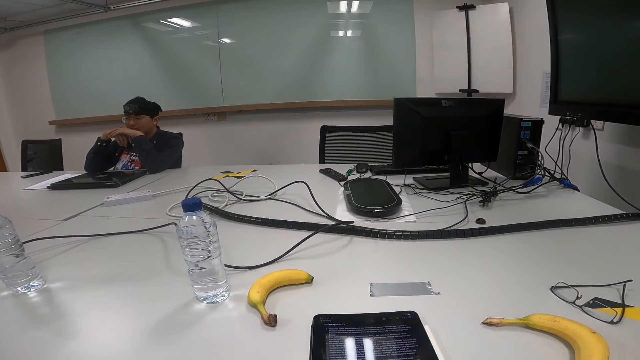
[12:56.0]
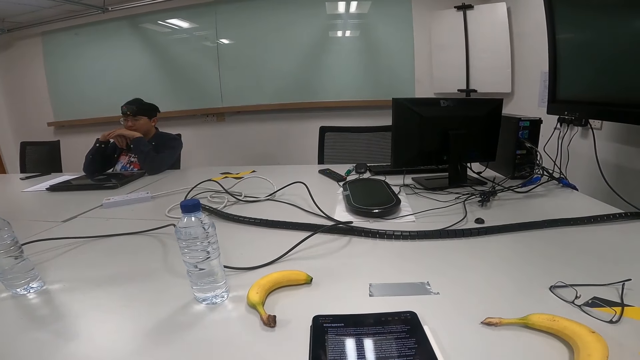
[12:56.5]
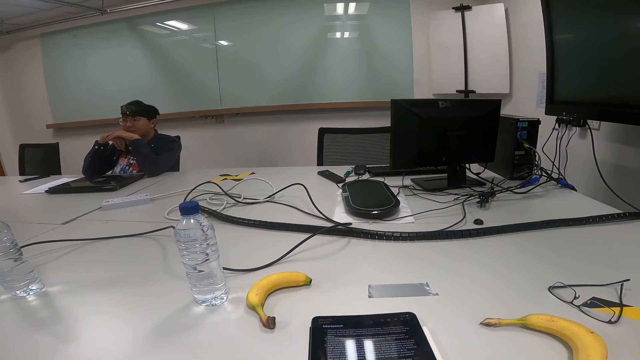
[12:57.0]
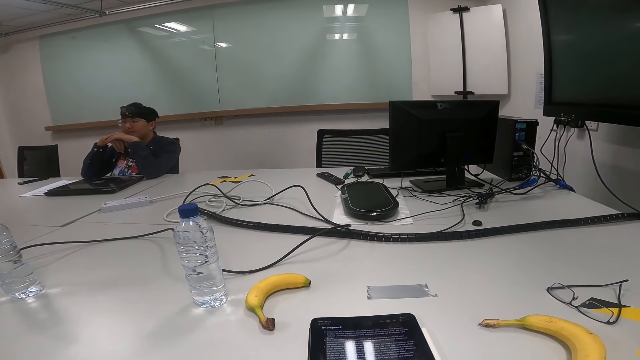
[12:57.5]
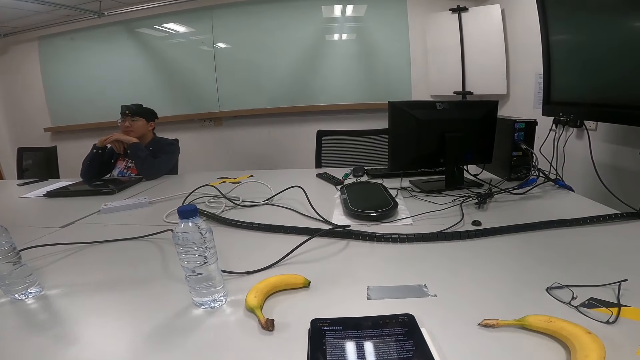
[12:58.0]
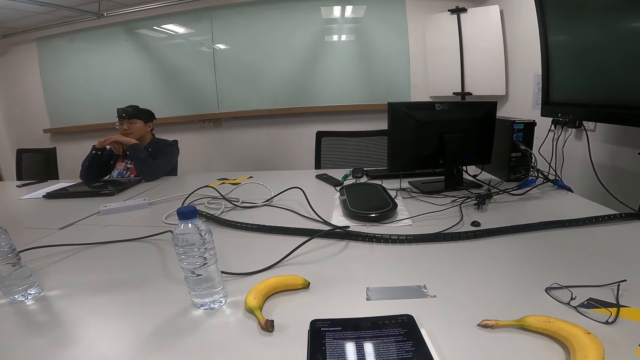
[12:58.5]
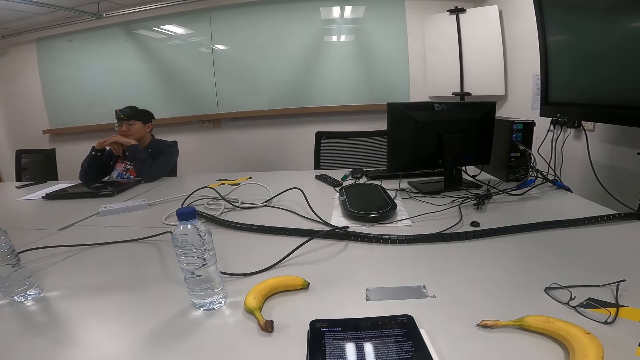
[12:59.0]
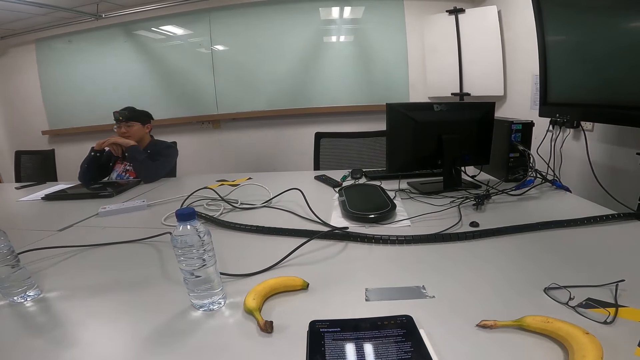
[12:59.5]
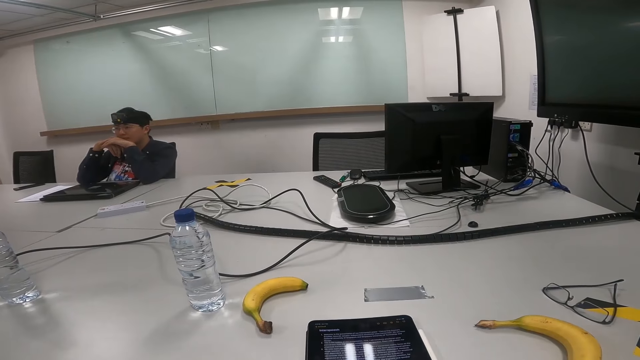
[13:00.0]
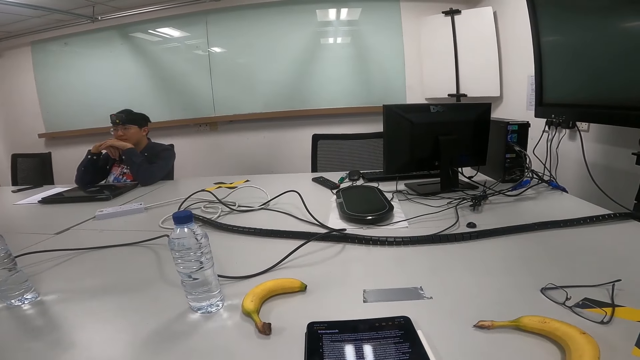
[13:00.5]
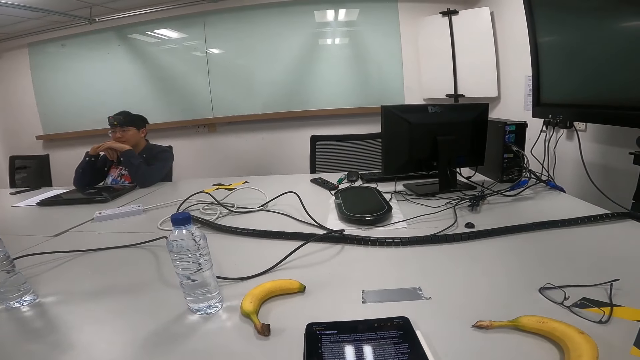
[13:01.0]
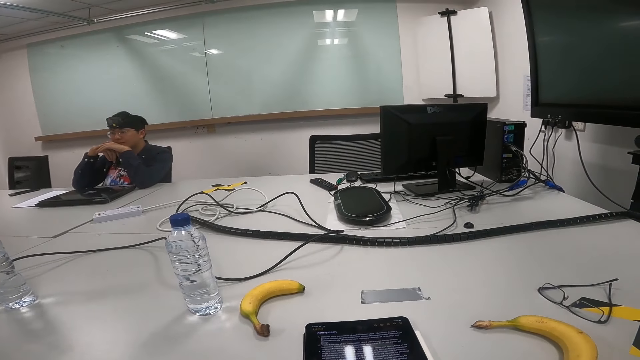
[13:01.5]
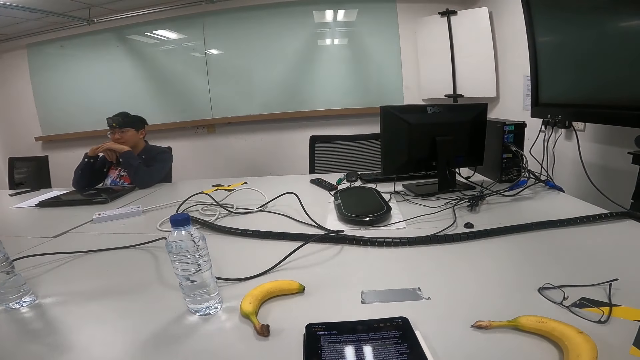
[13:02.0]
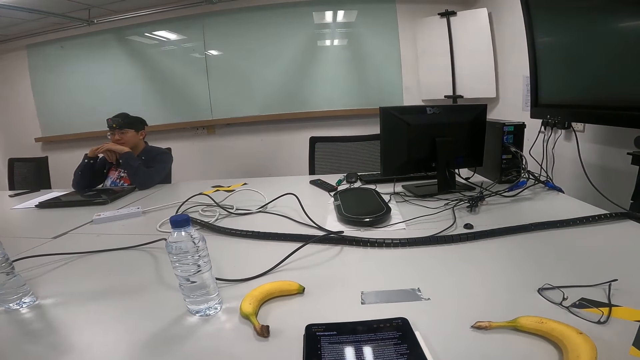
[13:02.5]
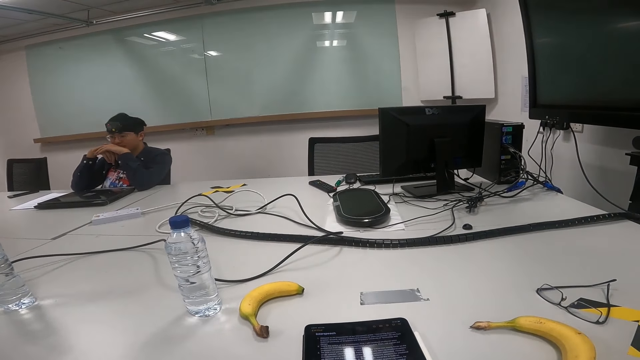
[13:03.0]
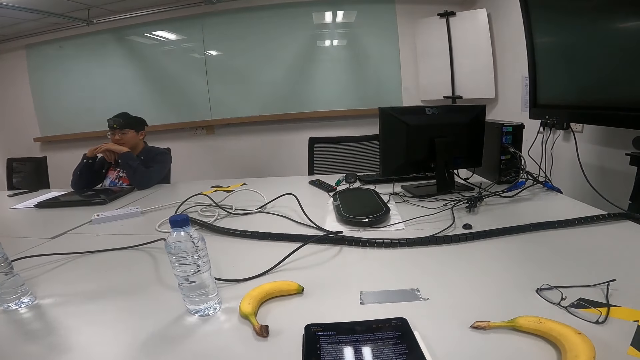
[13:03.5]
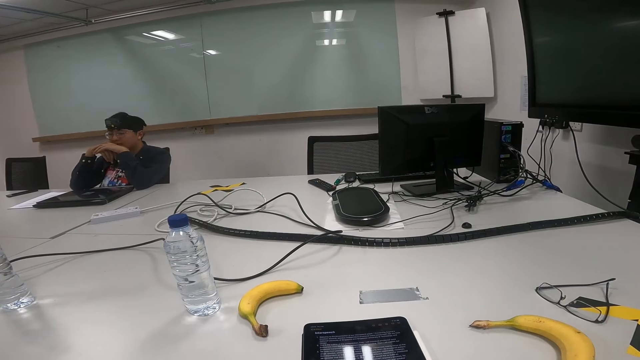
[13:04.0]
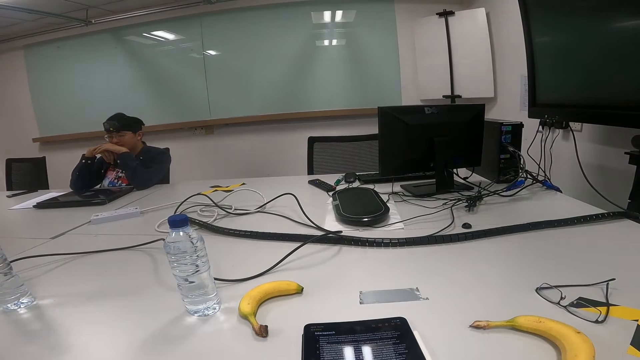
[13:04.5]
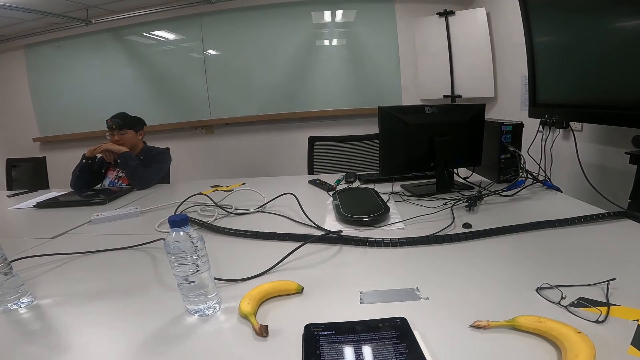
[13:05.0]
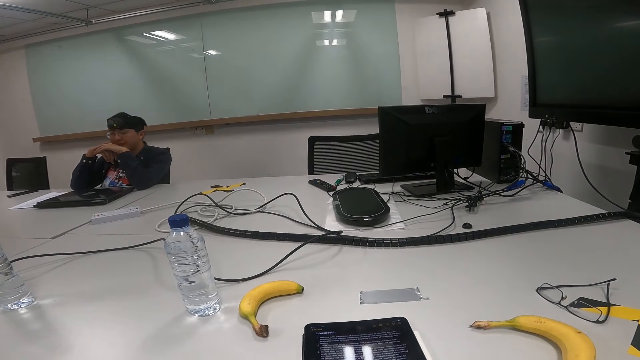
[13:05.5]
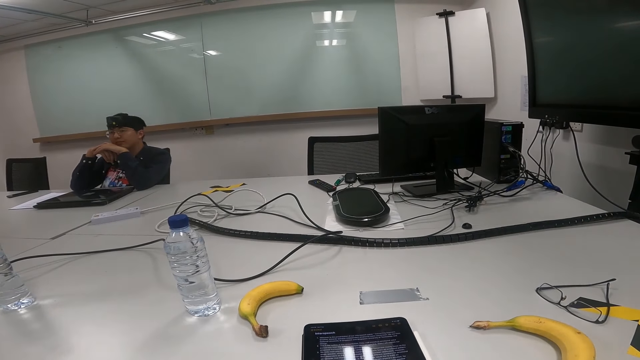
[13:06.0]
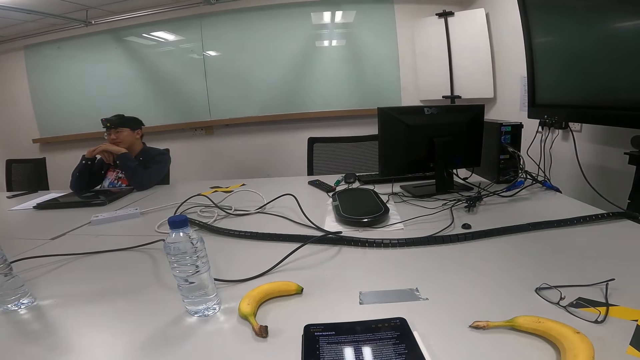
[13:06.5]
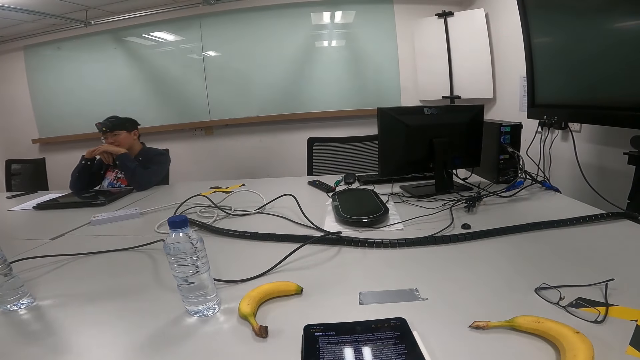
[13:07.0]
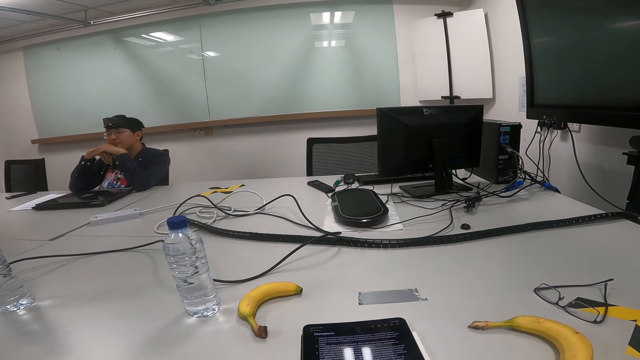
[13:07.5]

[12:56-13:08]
A person nods the head.

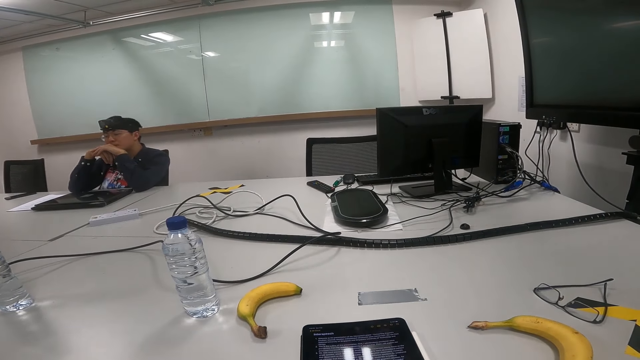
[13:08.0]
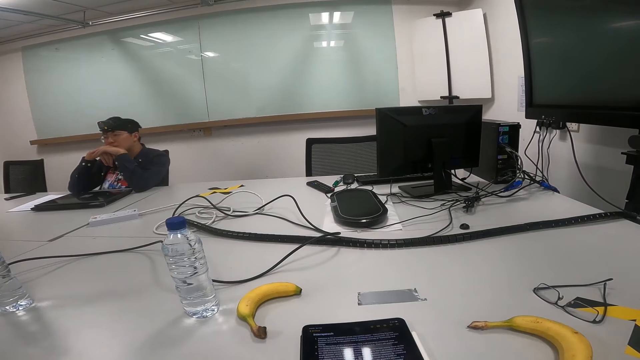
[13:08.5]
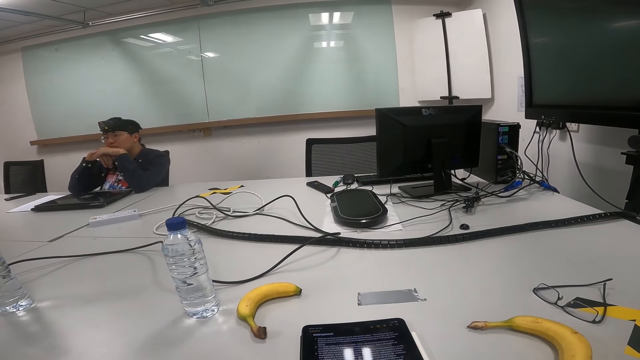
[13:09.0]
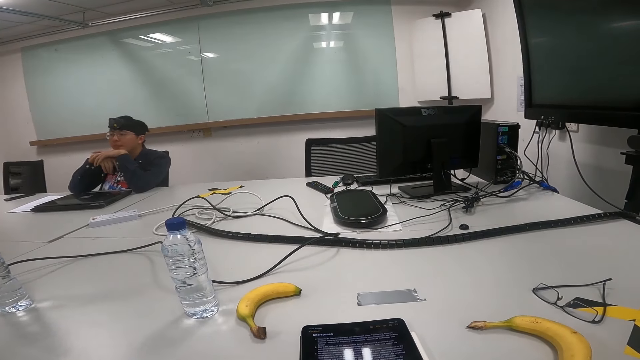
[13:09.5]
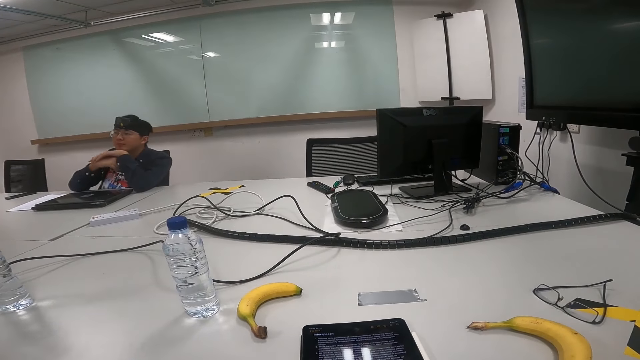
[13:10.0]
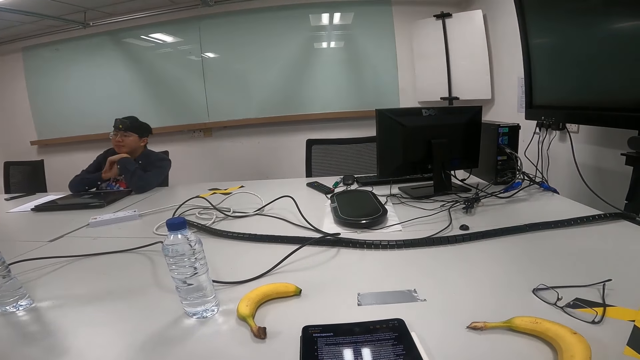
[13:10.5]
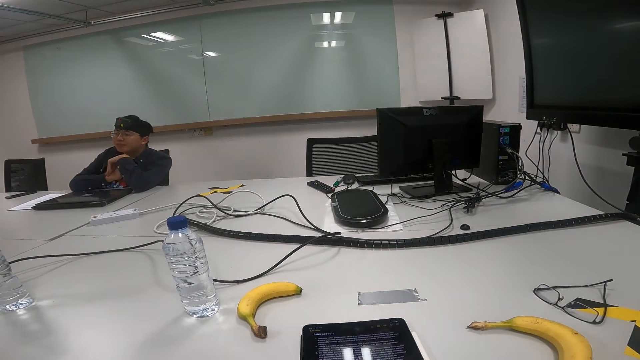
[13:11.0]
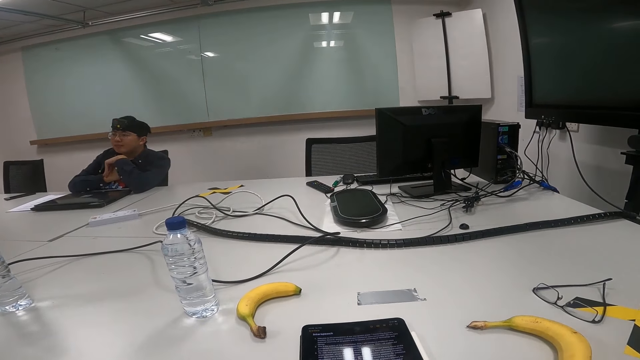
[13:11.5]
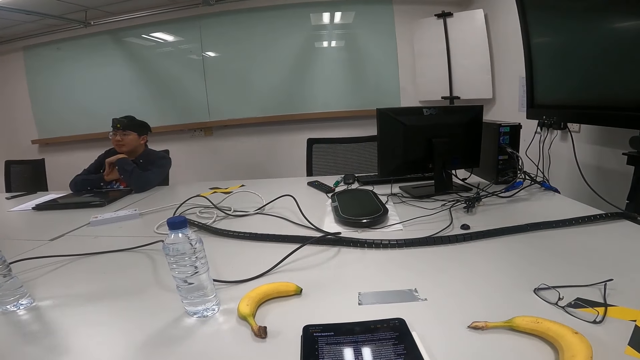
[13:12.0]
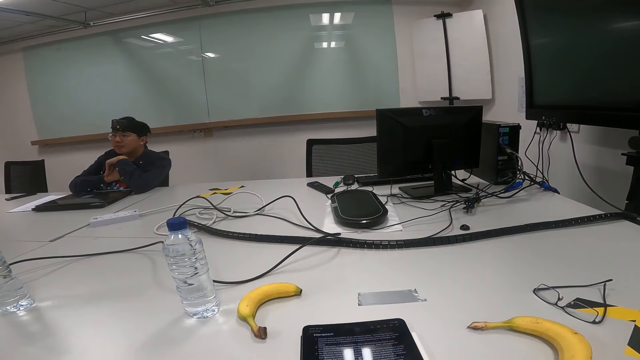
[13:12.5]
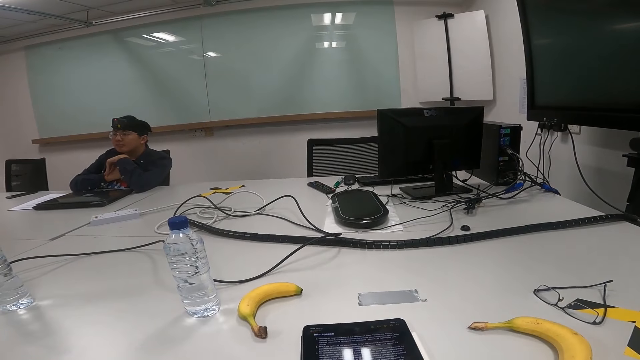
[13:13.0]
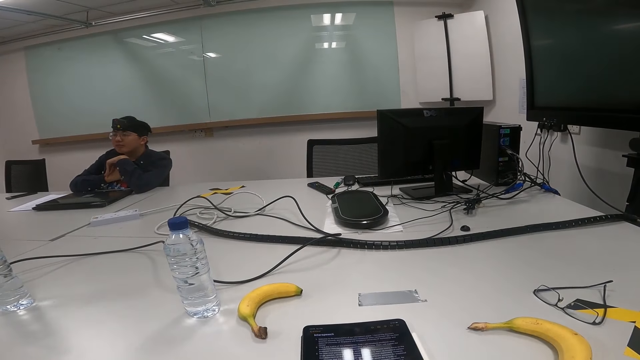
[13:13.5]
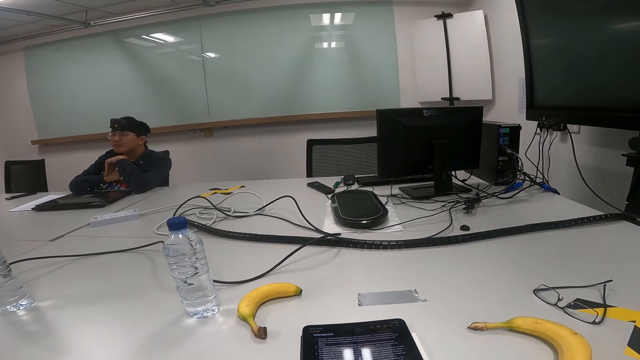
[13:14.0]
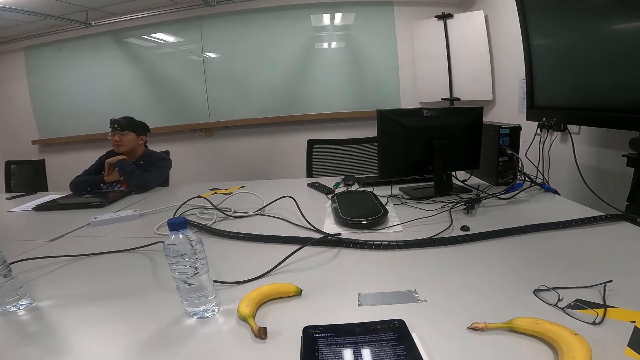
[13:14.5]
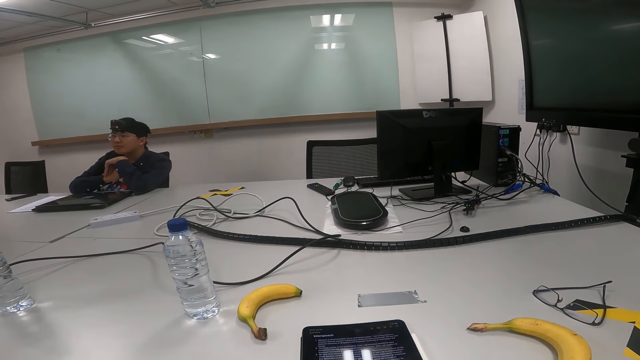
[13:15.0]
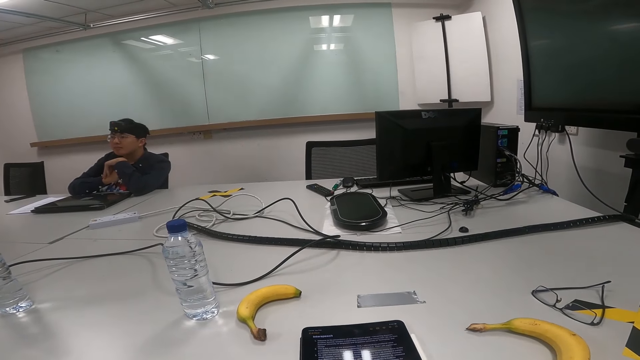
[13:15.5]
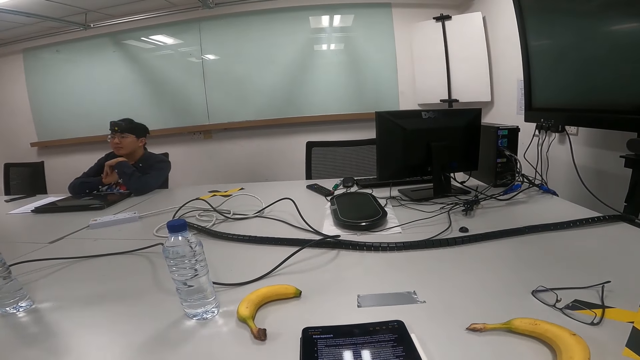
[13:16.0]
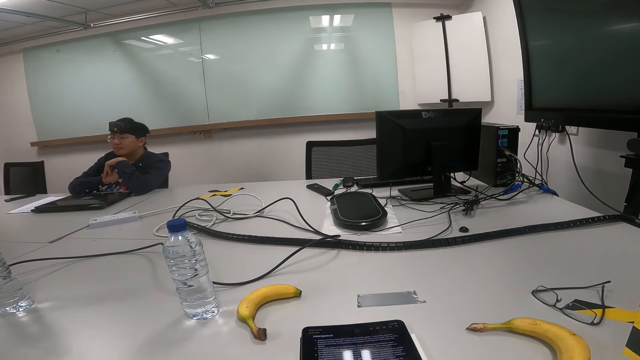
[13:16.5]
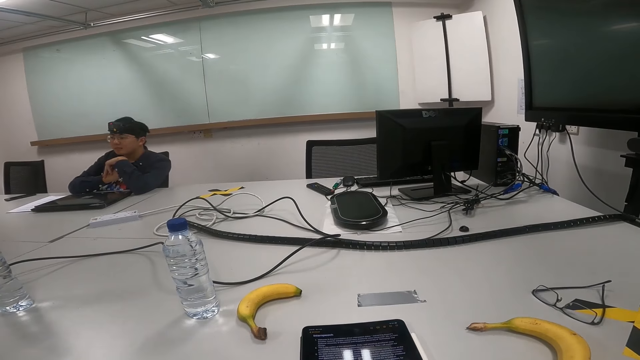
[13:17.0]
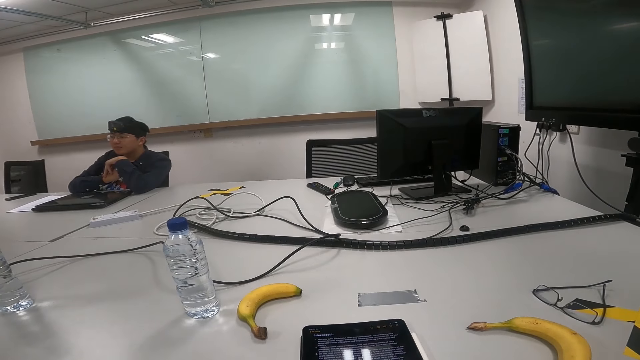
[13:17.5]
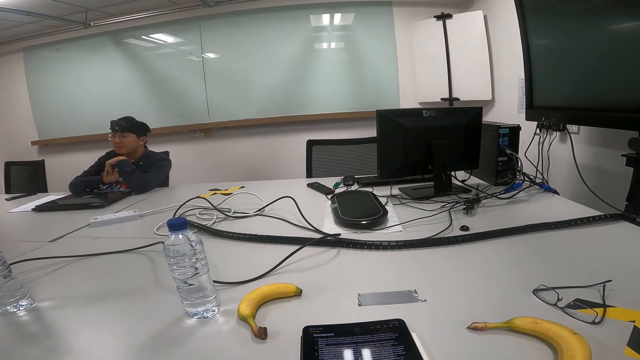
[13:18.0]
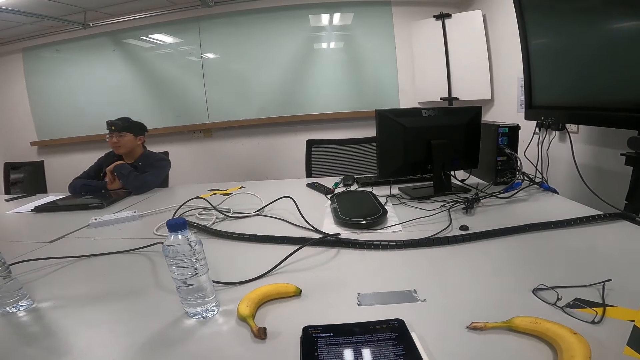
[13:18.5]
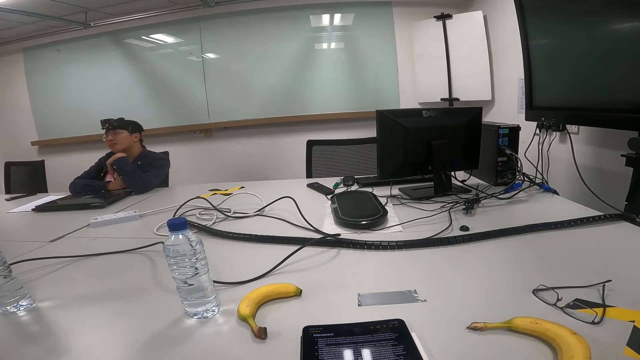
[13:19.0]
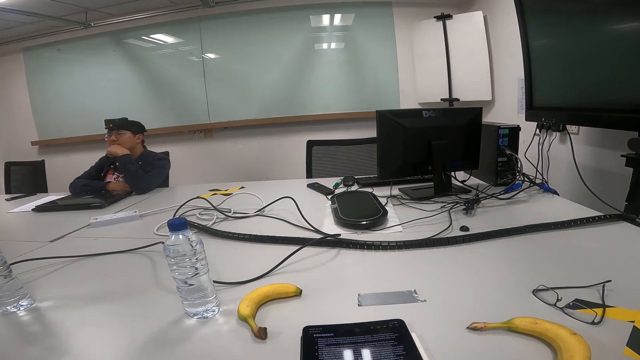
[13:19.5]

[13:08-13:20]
A person straightens a hand. The person nods the head.
